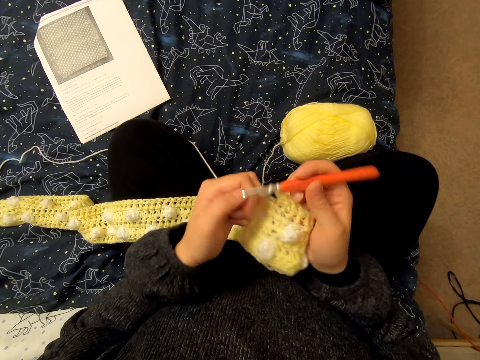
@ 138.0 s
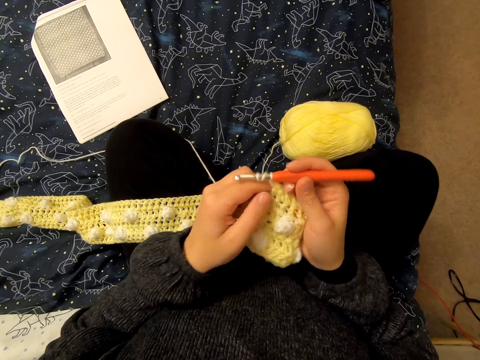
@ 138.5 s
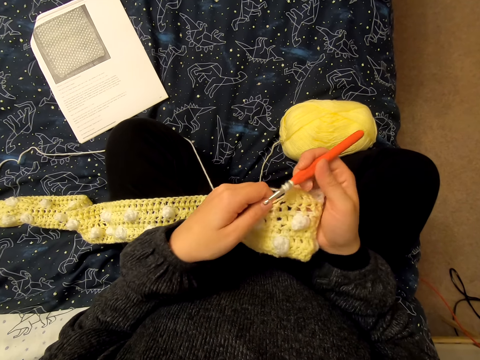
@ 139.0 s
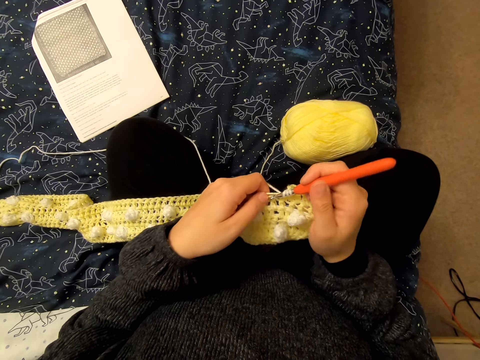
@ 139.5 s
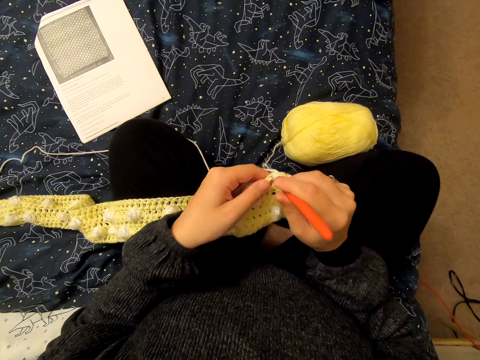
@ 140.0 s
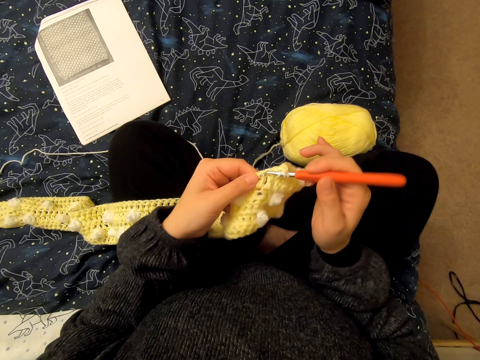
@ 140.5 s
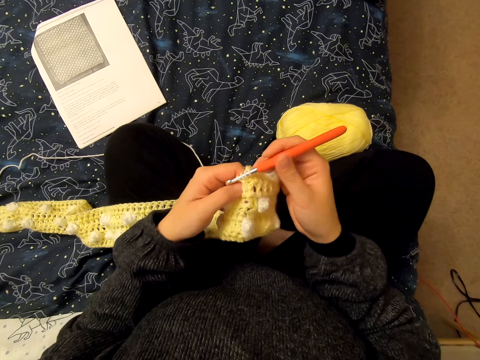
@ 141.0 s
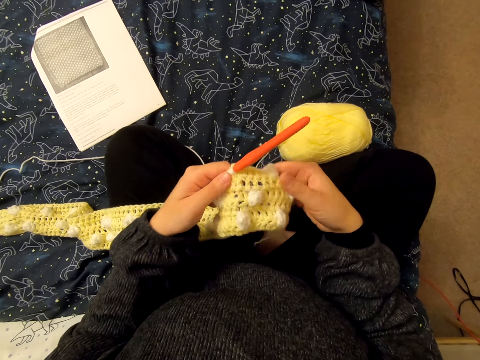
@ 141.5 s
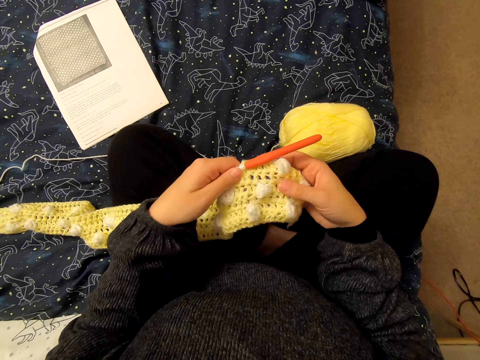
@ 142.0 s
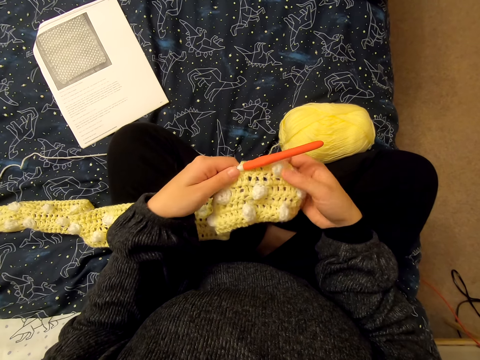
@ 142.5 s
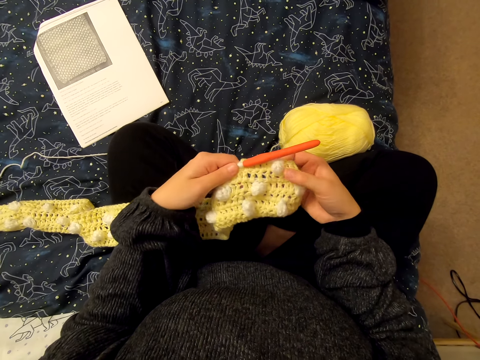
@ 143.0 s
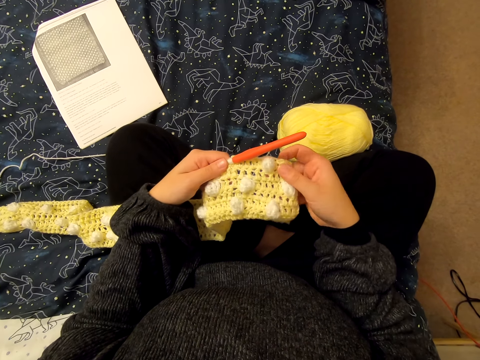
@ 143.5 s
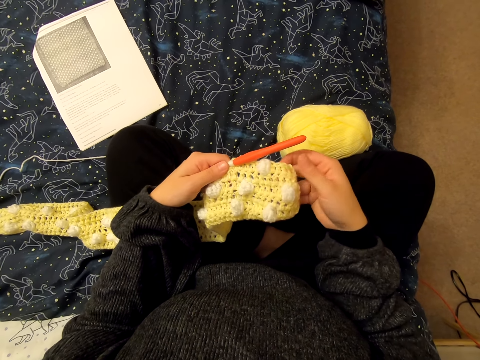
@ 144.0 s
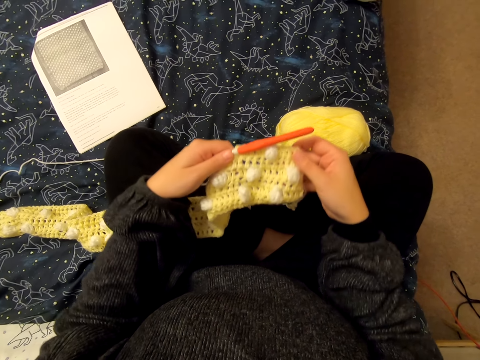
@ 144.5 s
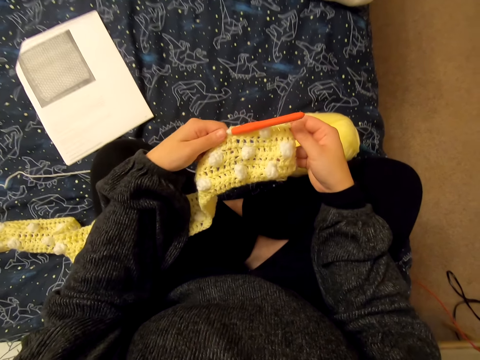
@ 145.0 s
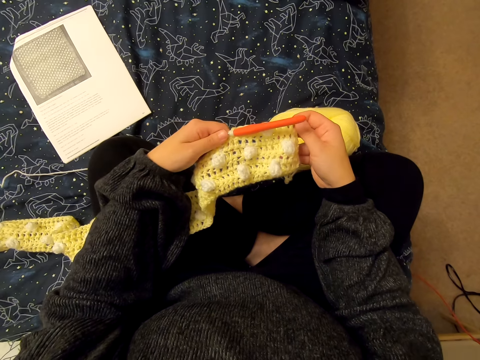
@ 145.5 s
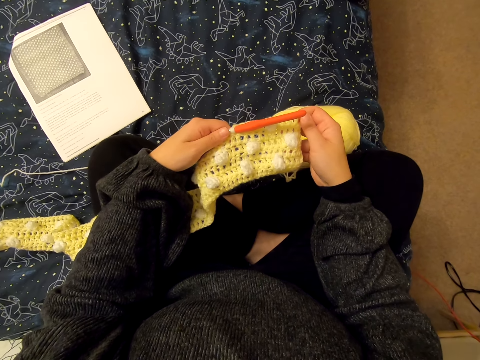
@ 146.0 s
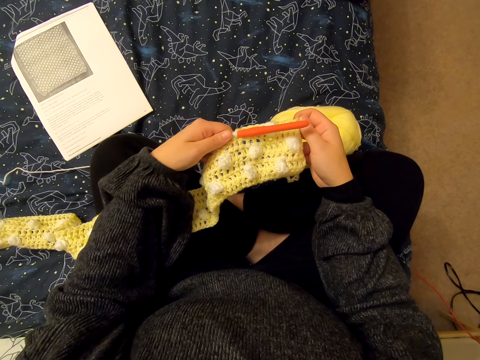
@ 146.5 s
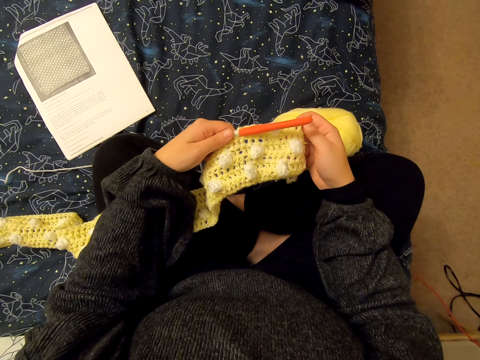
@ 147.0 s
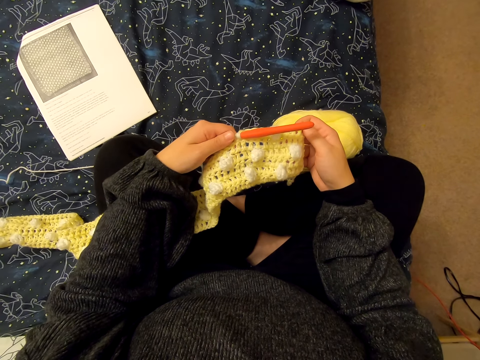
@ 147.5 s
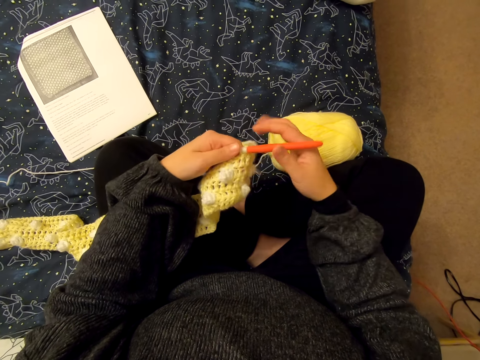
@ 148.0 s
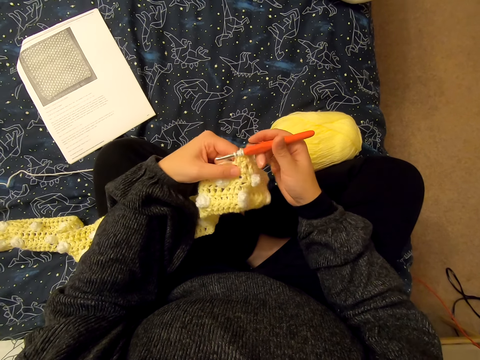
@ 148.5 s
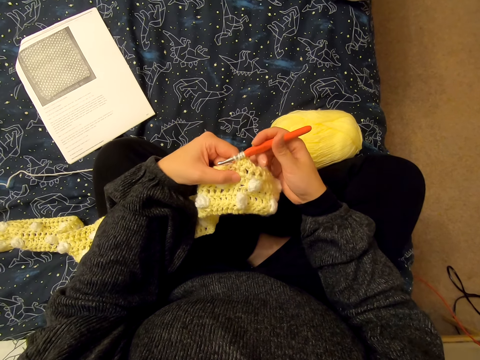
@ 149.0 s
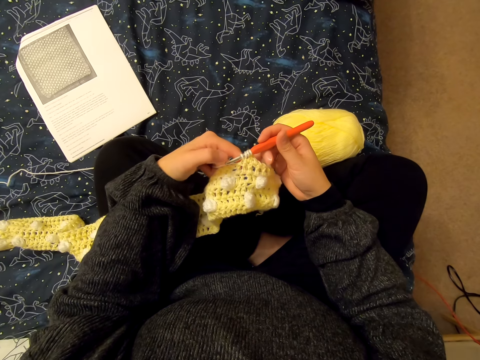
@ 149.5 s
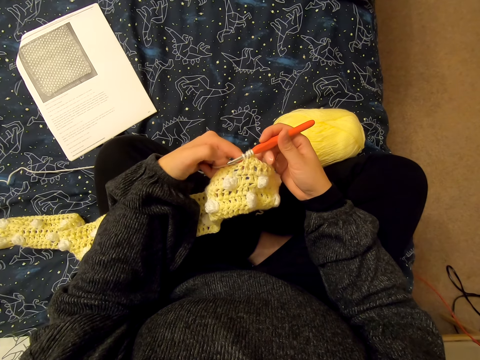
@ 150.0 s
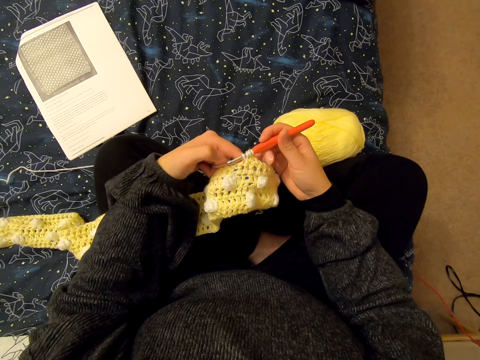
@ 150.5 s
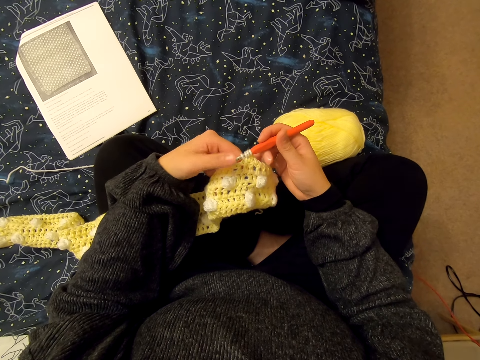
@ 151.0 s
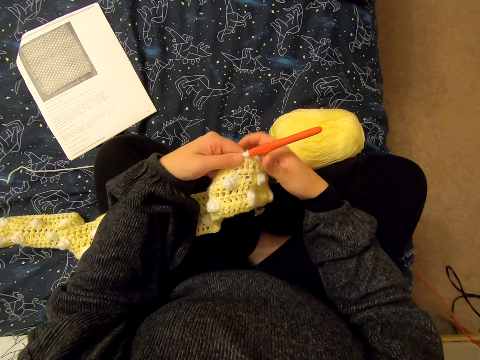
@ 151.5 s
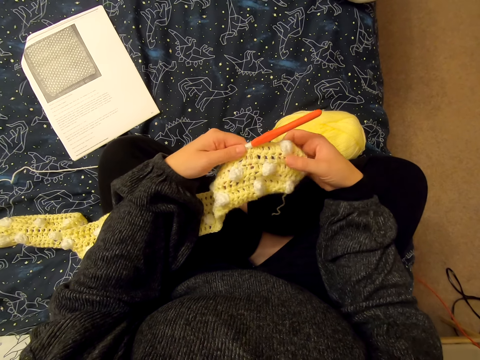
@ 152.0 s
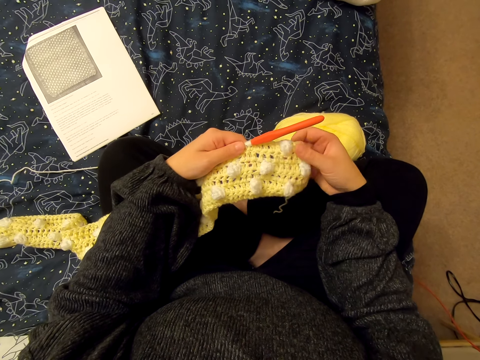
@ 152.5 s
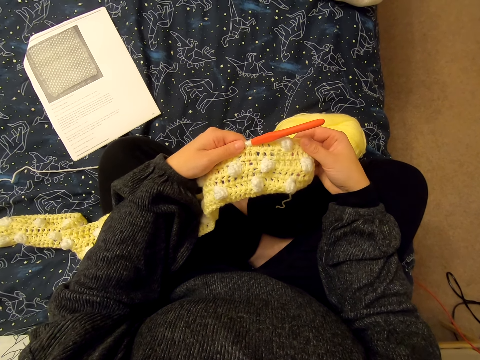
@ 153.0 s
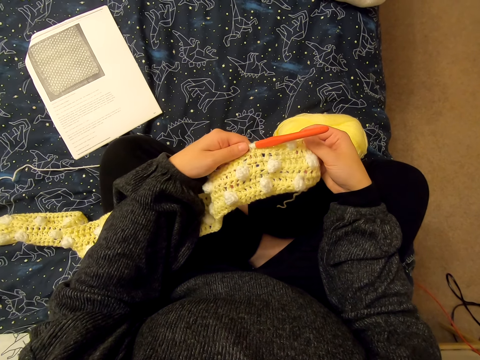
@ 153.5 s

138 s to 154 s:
The camera wearer loops the yarn on a knitting needle. She knits the fabric. She inspects the fabric. She holds the knitting needle with her right hand. She inspects the fabric.

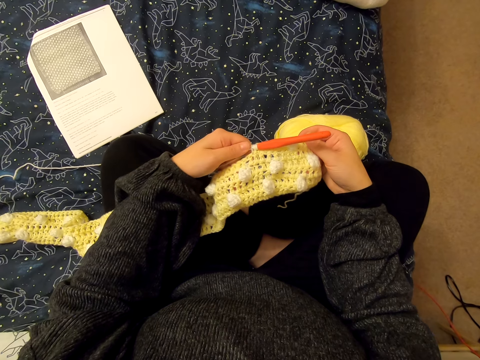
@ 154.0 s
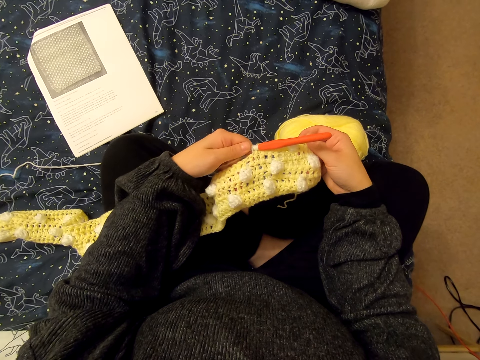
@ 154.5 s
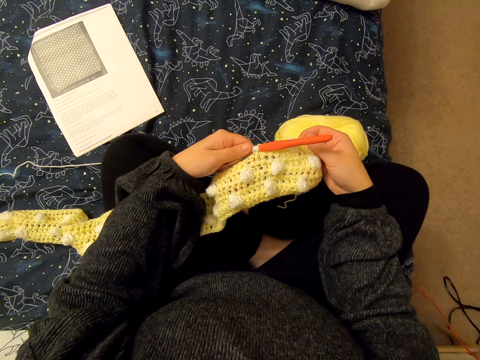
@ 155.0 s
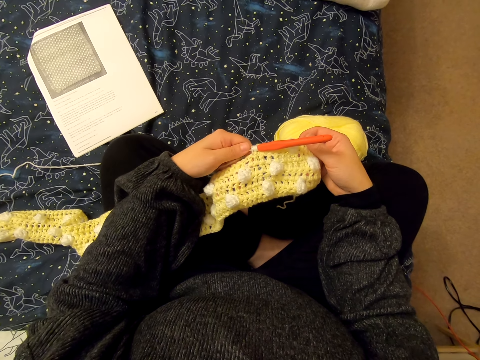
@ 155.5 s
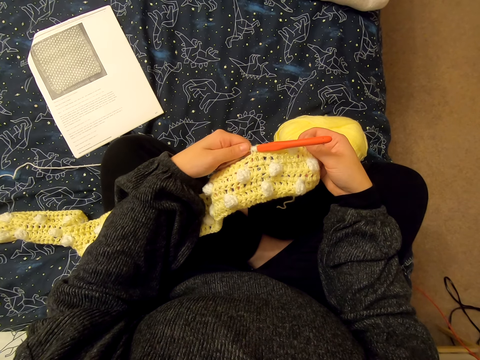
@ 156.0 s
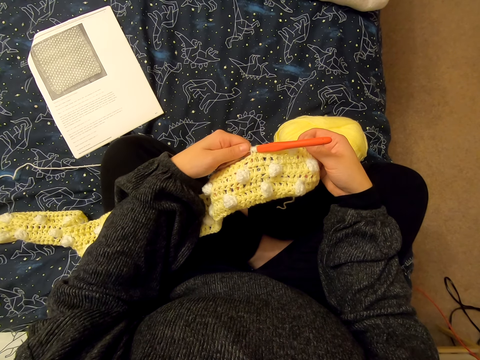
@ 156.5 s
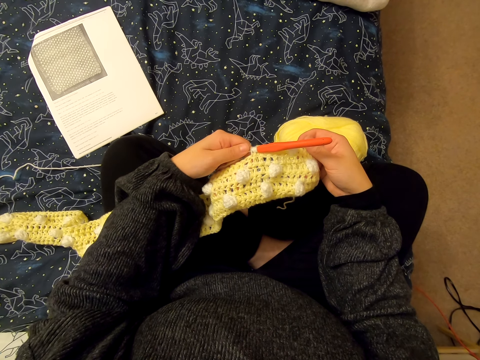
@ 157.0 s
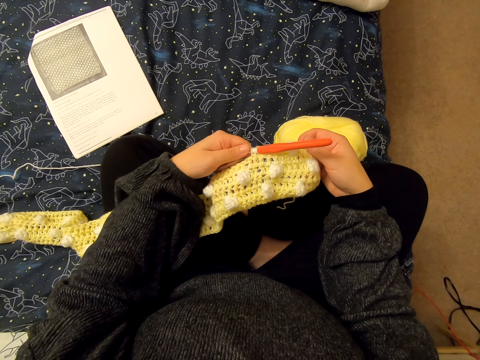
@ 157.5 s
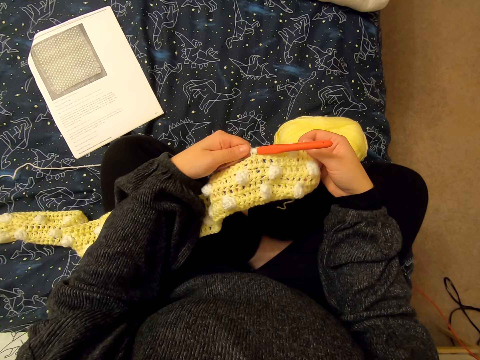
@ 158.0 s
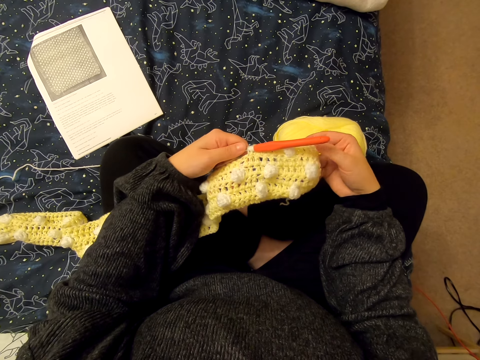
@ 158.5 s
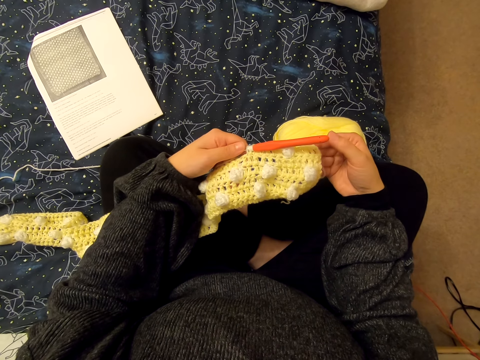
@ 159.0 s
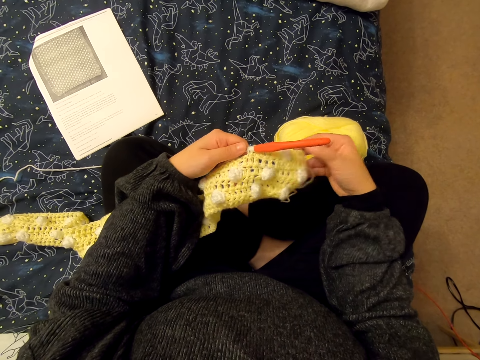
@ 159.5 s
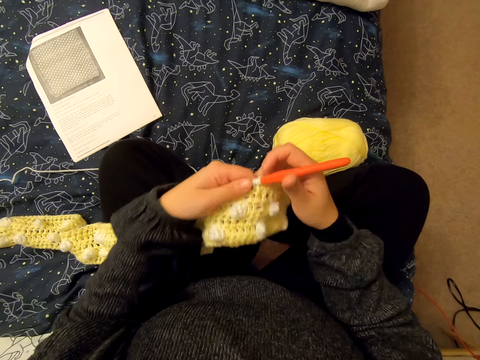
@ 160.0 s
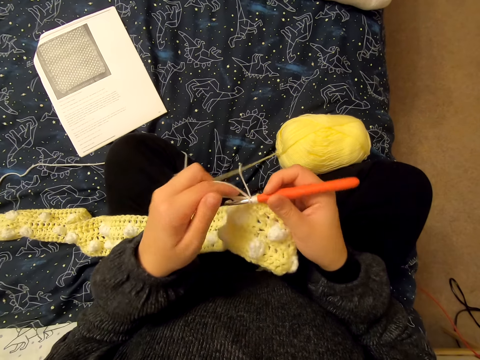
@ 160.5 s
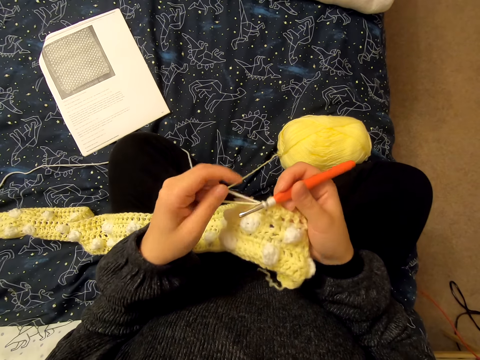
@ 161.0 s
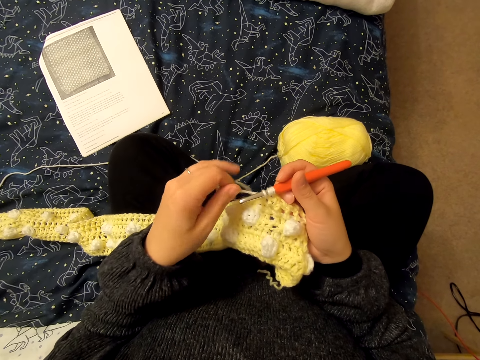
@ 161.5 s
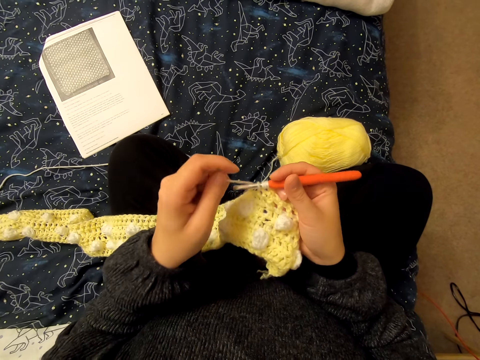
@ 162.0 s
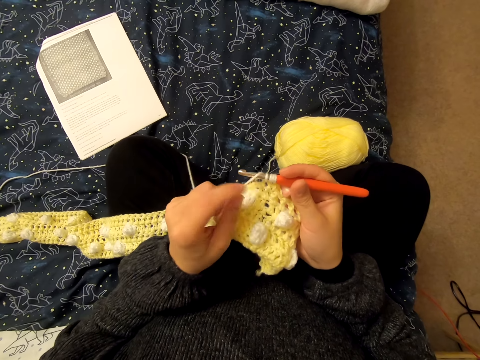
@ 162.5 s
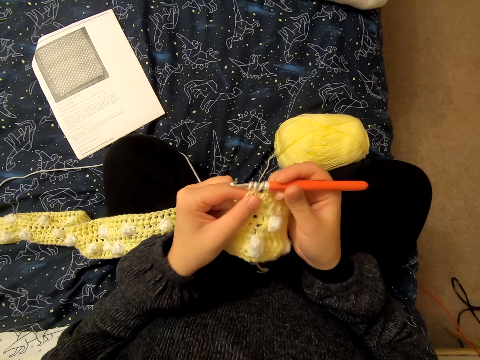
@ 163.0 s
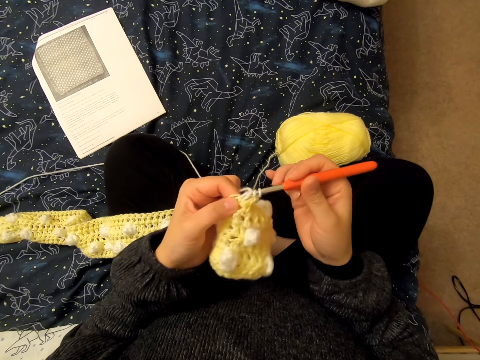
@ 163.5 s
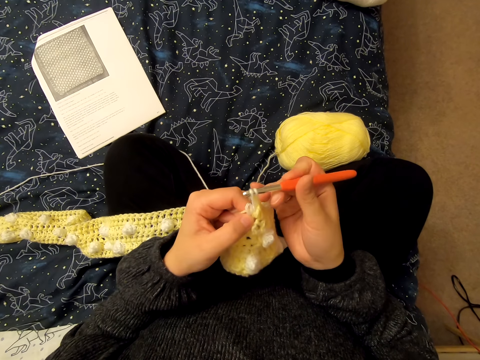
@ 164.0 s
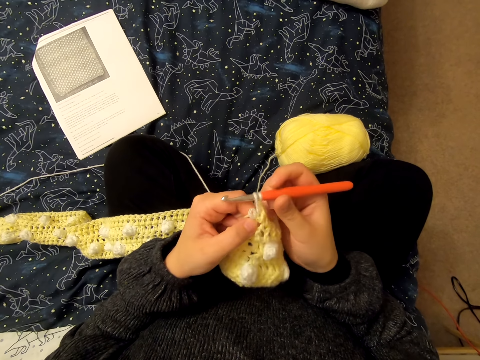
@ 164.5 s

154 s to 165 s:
The camera wearer loops the yarn on a knitting needle. They knit the fabric.
